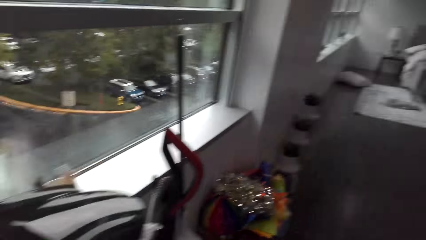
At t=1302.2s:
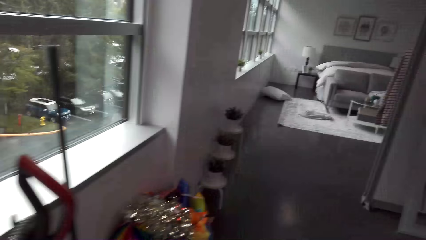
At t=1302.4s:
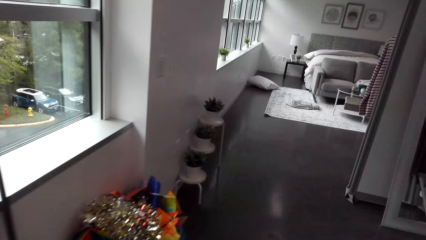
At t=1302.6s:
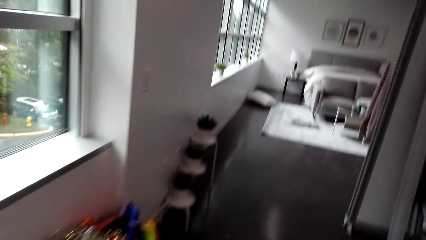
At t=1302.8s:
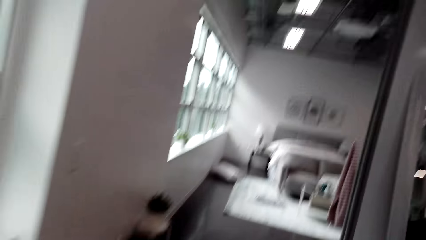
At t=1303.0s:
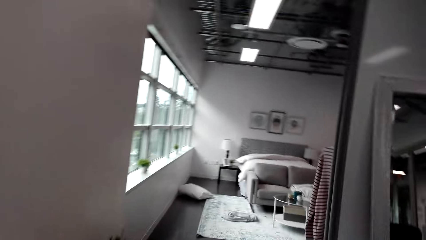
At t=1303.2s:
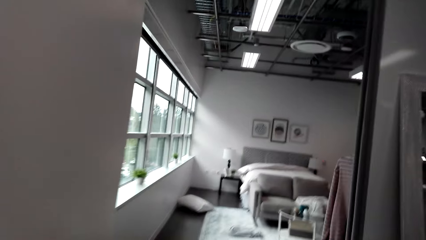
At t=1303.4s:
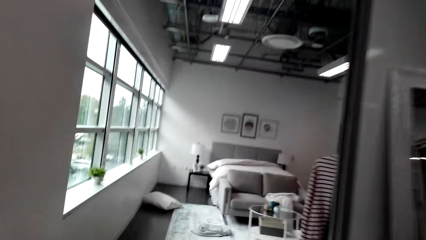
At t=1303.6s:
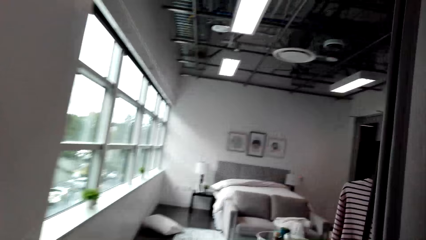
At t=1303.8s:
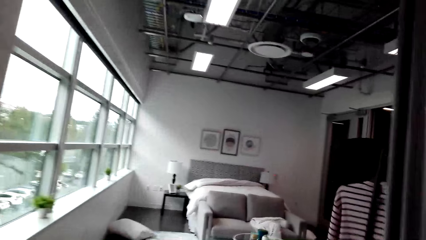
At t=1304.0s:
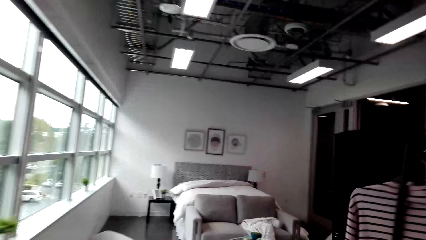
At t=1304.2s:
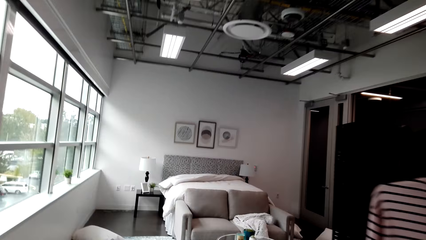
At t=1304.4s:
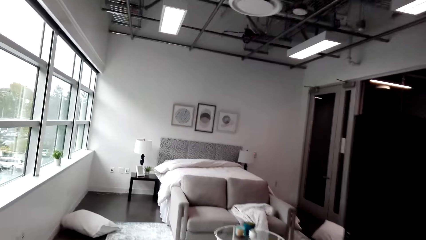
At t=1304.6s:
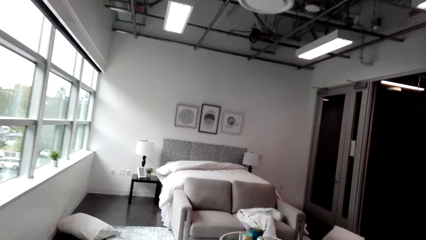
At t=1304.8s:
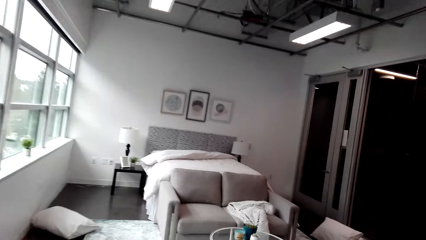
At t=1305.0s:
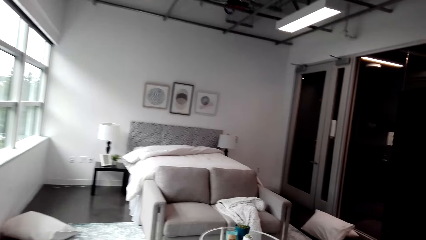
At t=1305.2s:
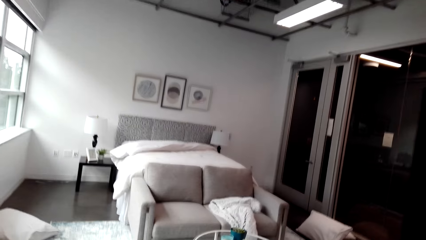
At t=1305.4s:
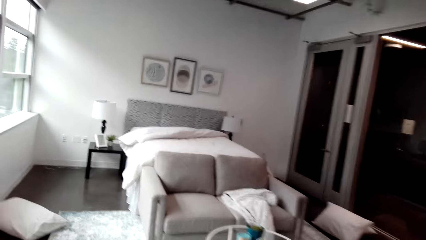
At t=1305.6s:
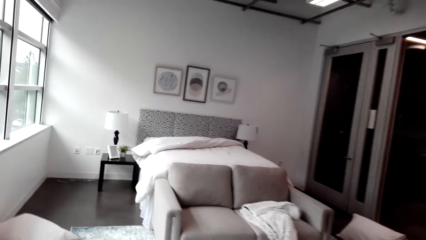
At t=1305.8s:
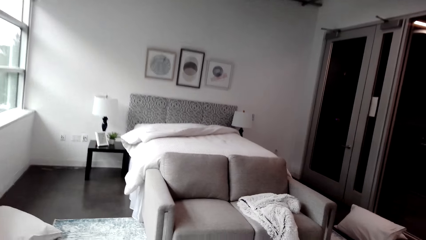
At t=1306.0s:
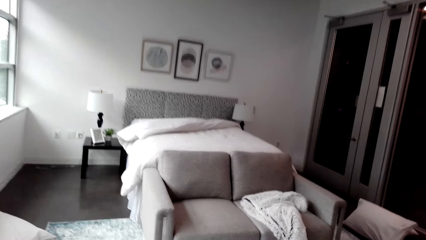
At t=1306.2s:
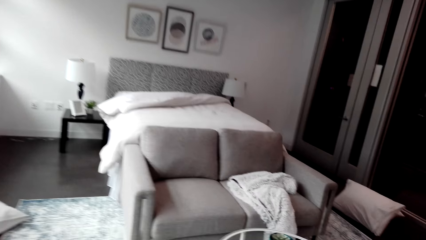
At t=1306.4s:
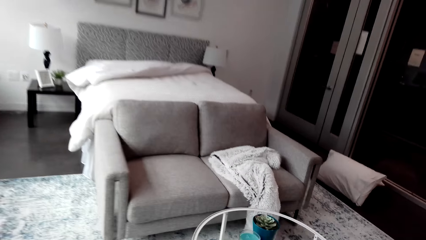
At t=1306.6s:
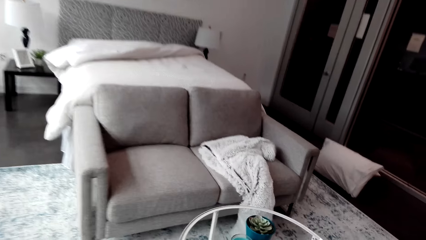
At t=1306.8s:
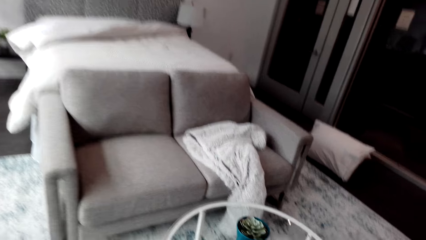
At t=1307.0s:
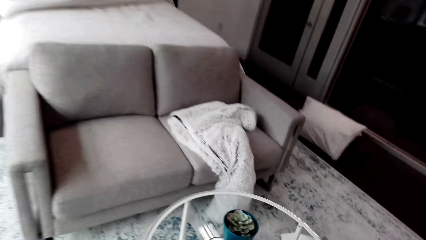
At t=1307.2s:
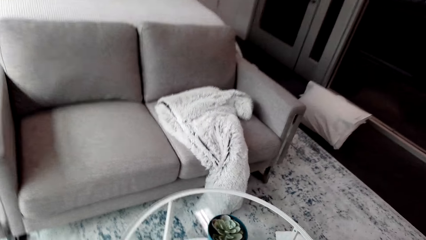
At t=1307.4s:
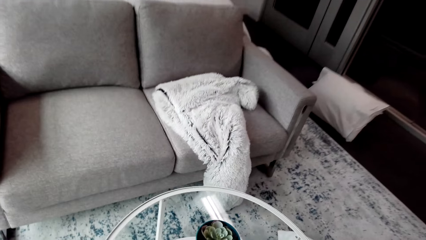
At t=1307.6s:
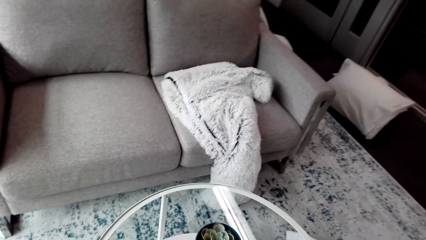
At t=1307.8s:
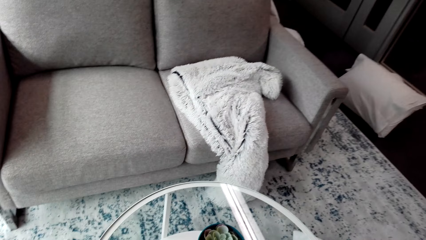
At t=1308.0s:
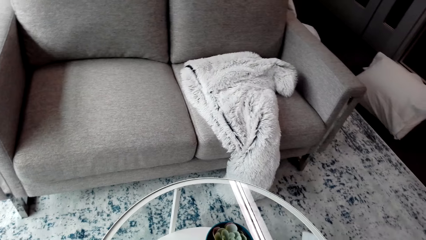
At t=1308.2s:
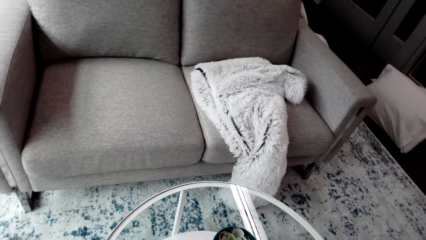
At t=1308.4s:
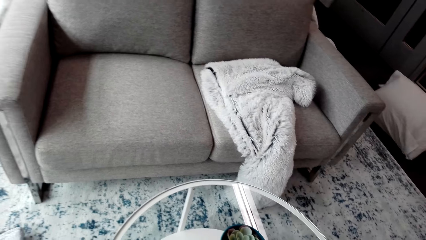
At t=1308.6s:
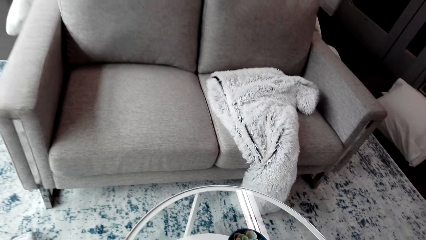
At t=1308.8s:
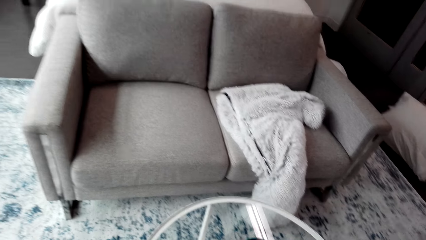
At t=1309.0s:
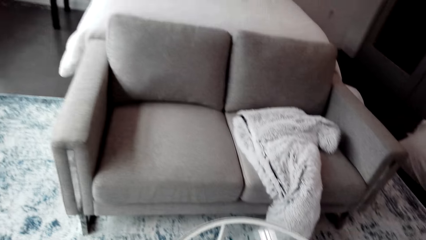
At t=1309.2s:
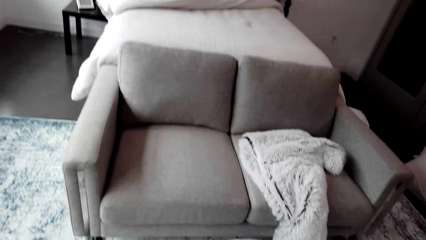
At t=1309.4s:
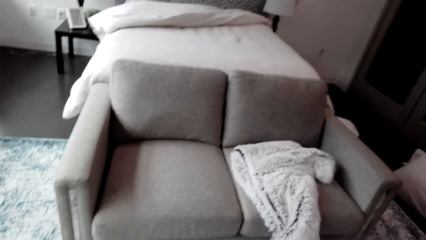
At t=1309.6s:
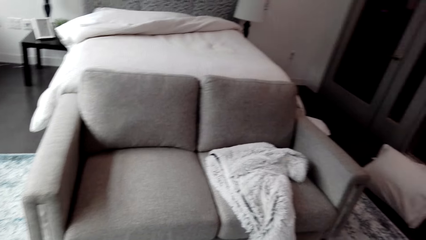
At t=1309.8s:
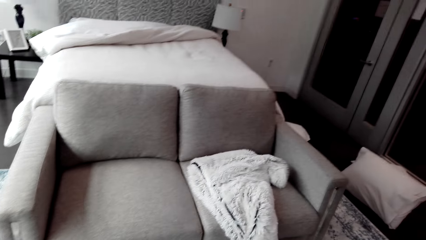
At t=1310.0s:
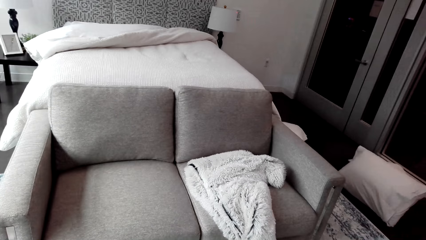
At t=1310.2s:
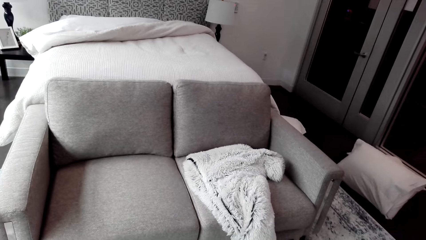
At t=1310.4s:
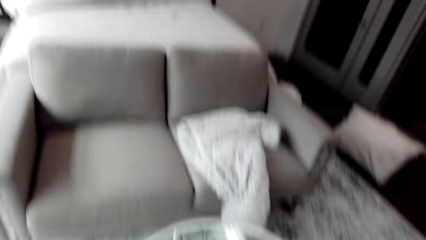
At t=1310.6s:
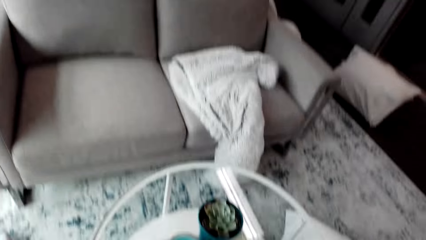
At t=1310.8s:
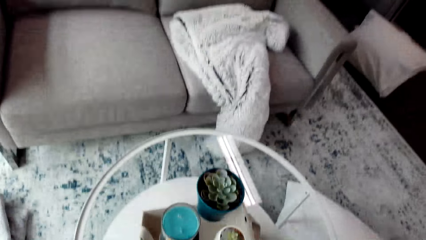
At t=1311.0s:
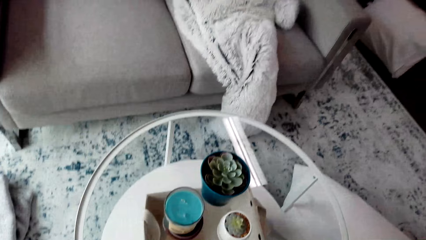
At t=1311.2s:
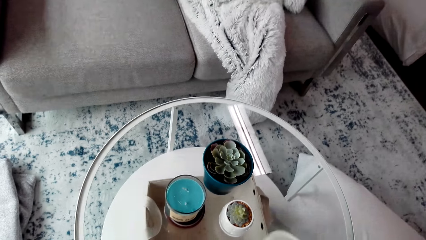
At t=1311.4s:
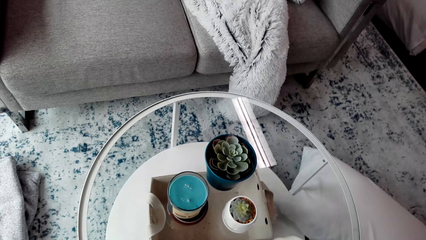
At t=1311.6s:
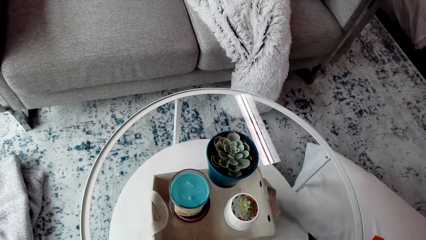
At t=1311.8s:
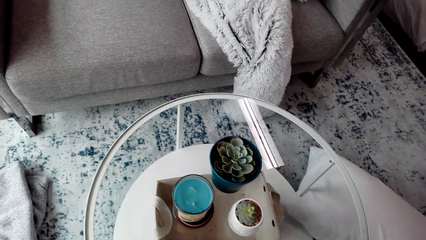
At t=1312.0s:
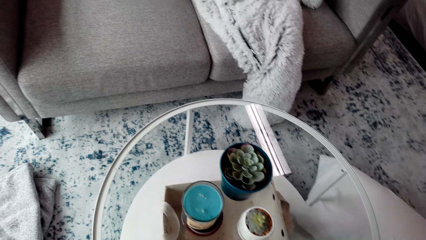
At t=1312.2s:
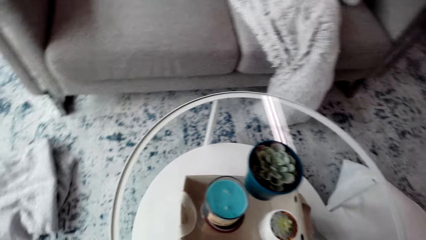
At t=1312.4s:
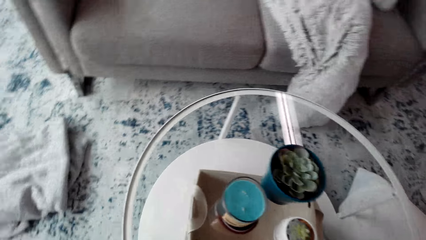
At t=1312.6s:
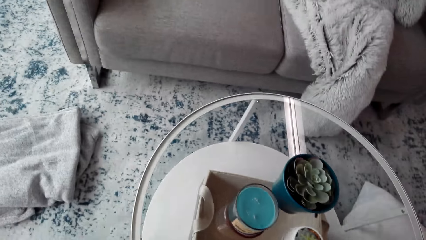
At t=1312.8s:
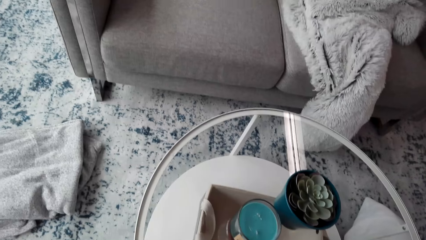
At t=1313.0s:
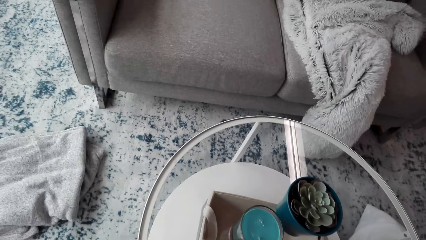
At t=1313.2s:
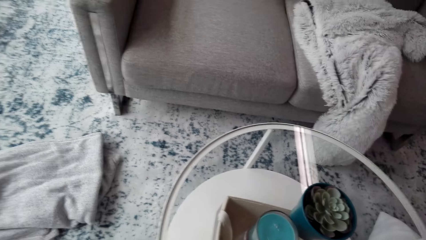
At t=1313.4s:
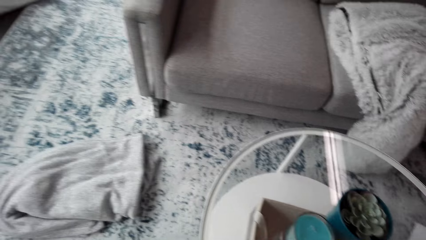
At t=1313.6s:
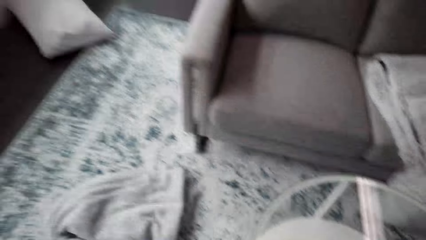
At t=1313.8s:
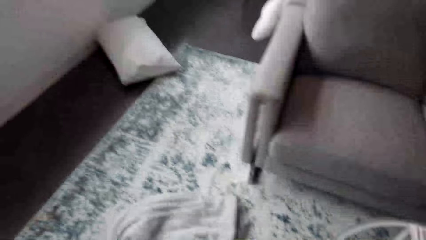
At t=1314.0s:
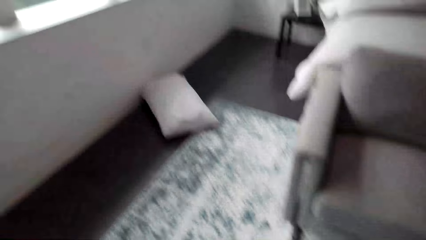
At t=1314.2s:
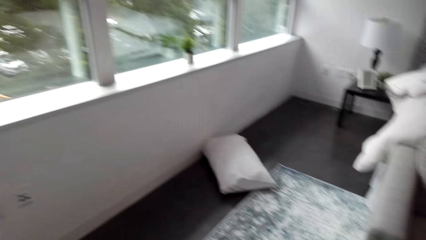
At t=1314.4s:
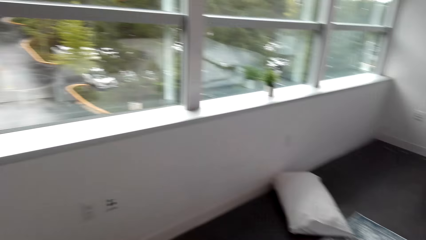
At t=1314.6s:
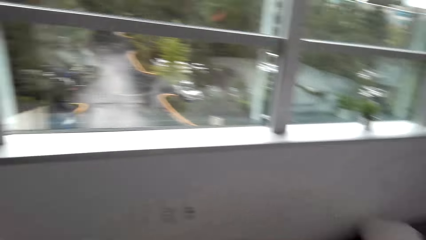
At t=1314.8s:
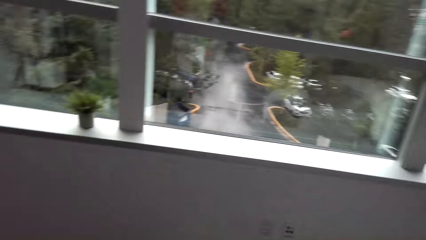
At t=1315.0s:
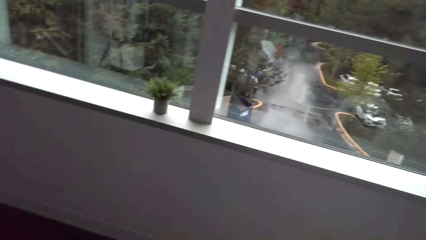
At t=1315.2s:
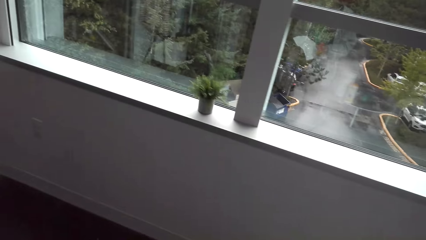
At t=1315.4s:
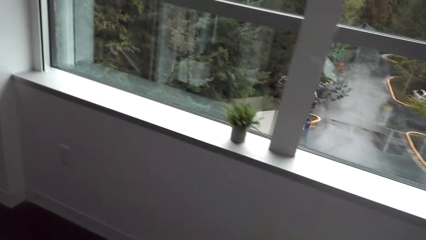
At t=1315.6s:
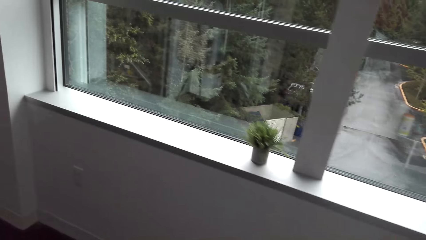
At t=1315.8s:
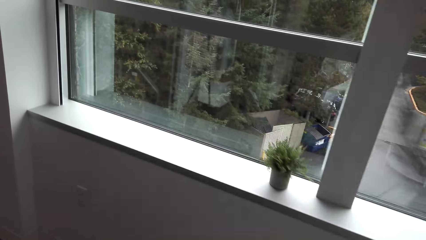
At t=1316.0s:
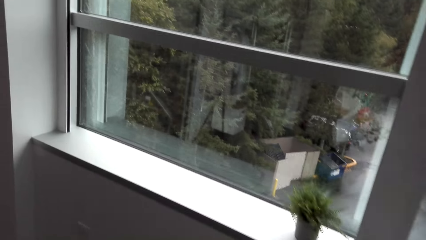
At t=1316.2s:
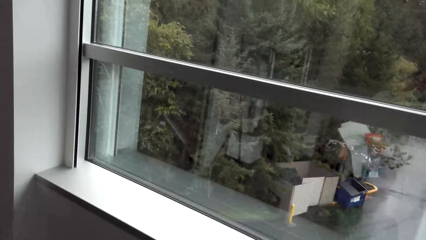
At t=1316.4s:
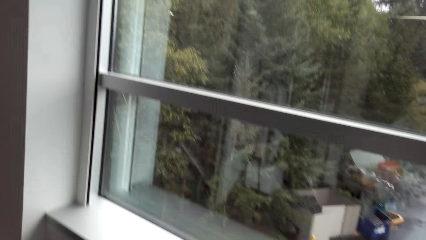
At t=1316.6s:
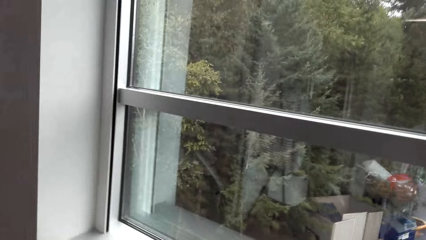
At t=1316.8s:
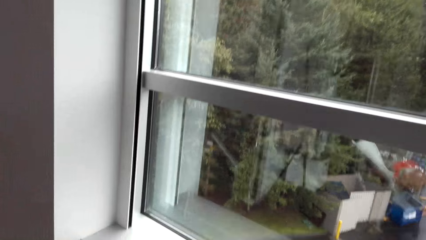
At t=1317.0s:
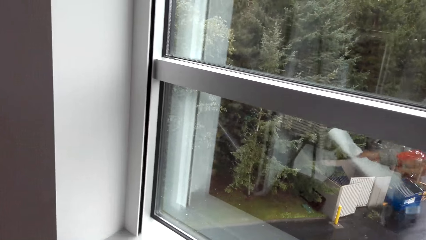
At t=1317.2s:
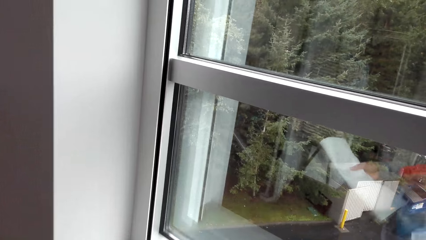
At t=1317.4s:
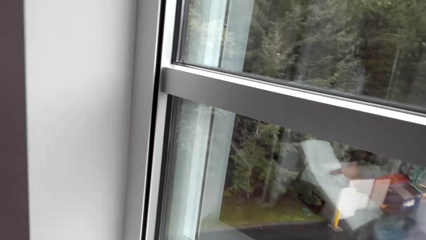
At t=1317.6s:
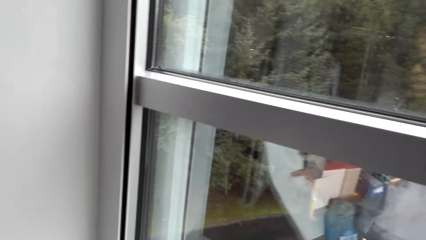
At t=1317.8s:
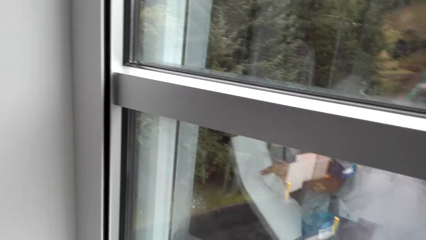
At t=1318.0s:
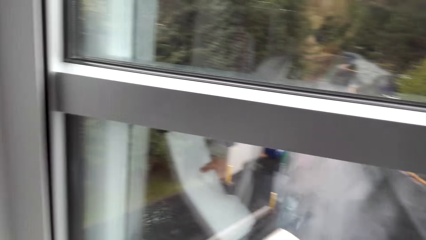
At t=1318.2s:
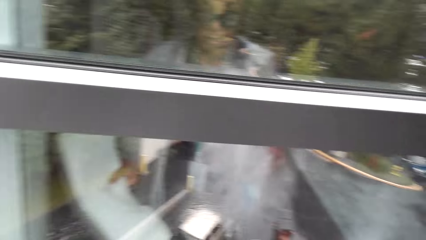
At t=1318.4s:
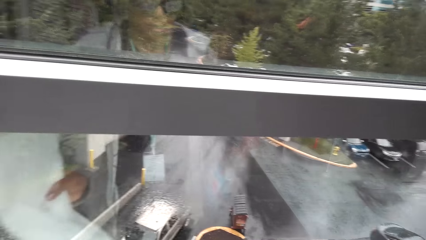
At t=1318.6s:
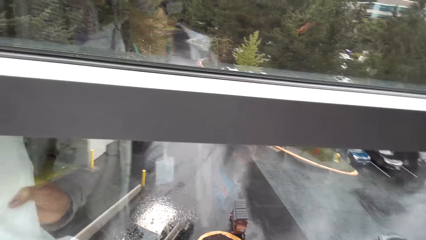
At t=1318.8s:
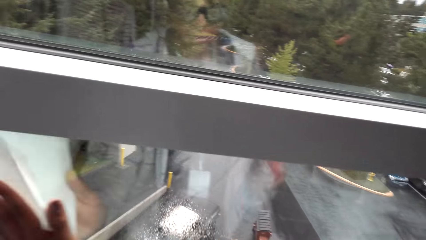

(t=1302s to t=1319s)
The camera wearer walks in the room. They spray the window.
